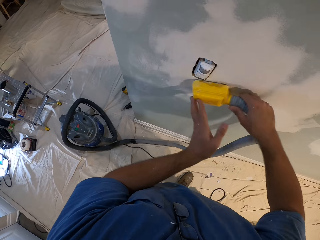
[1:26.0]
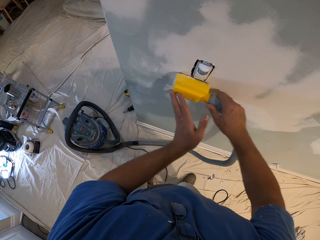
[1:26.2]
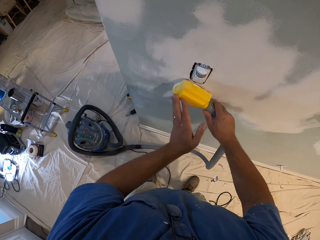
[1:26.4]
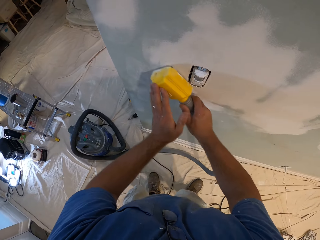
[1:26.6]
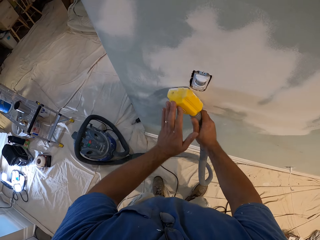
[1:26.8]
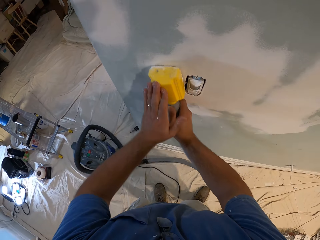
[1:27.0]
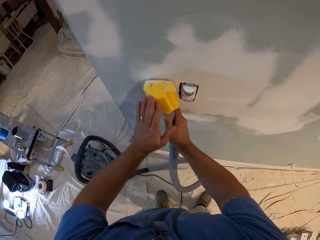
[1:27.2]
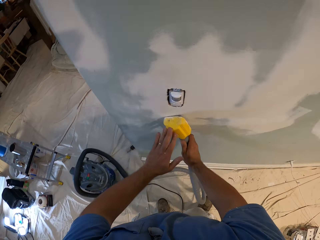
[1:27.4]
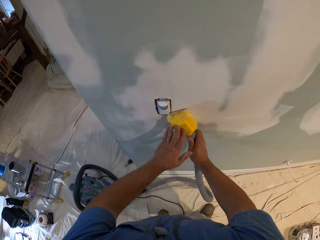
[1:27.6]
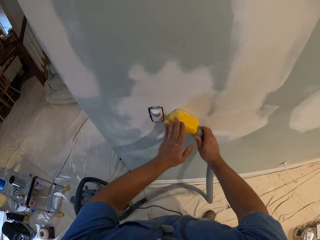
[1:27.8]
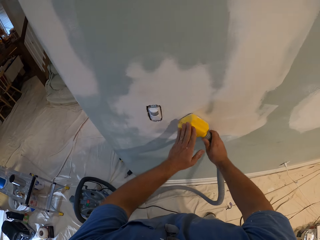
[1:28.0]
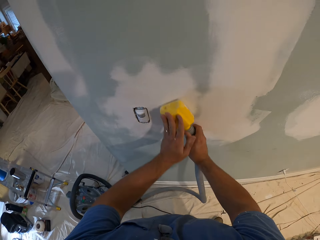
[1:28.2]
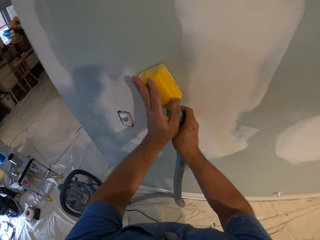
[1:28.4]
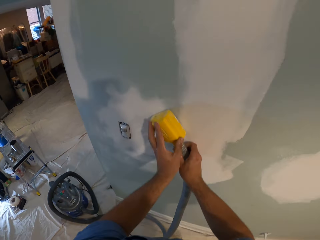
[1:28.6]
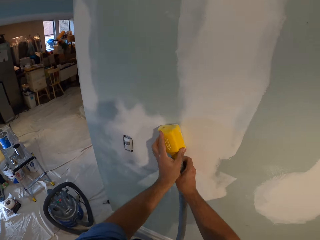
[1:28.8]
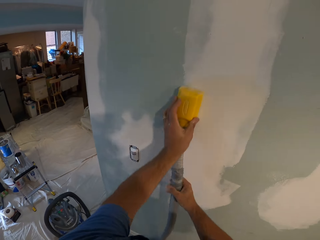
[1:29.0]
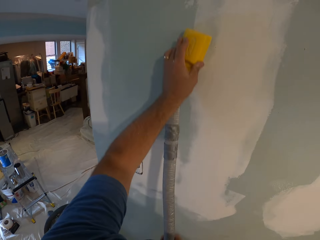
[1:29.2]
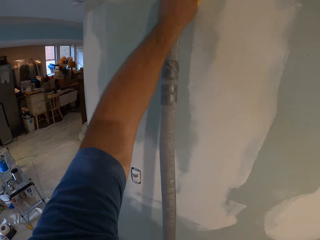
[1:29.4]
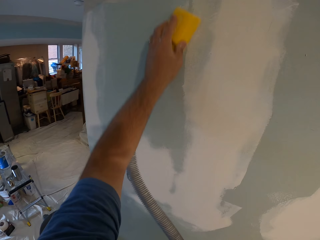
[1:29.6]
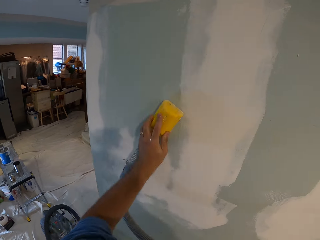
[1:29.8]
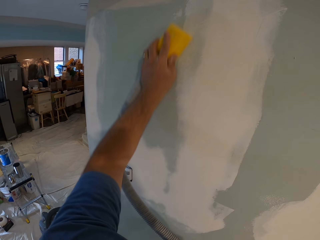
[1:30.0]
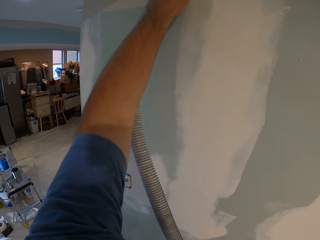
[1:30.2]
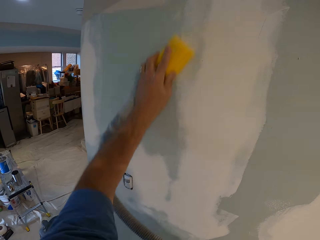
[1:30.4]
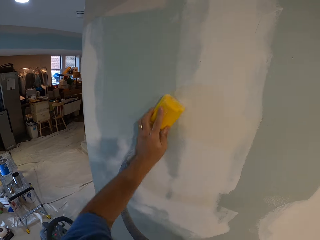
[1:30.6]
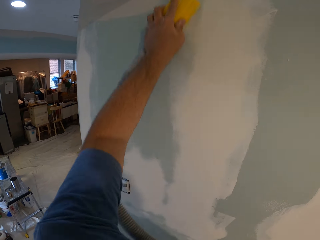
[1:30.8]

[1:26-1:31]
The camera wearer continues scrubbing.

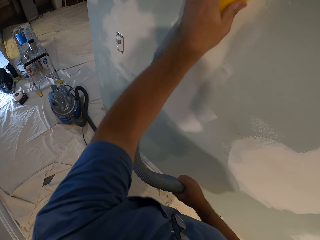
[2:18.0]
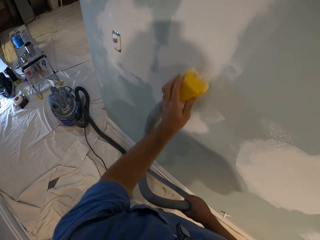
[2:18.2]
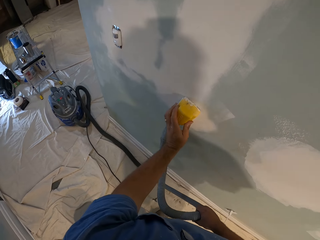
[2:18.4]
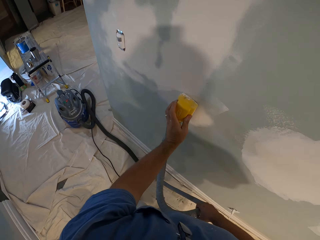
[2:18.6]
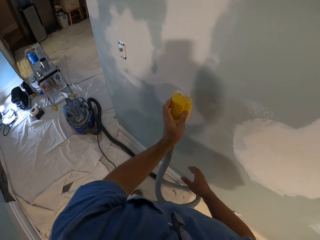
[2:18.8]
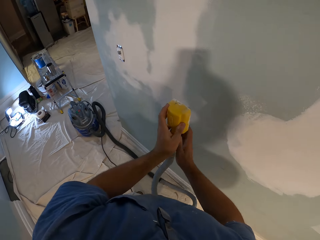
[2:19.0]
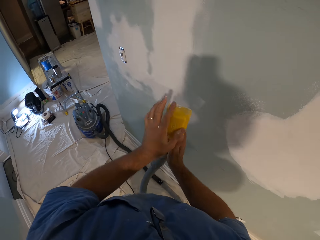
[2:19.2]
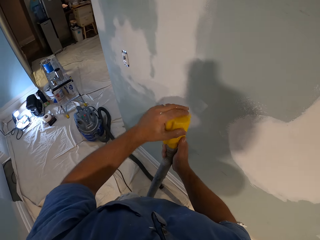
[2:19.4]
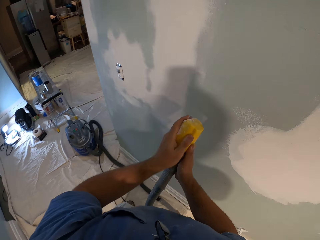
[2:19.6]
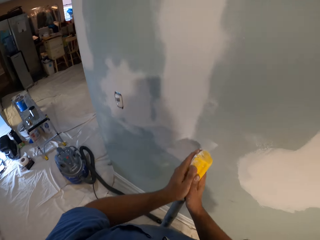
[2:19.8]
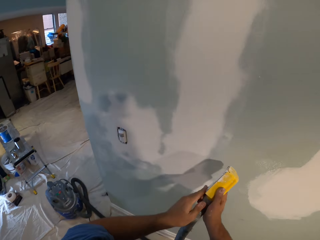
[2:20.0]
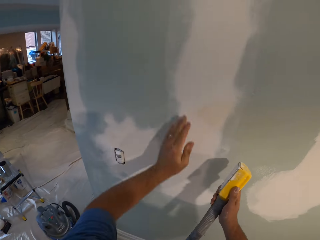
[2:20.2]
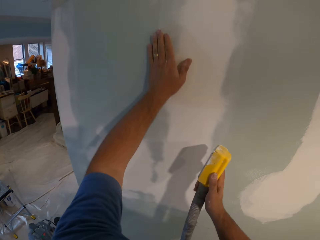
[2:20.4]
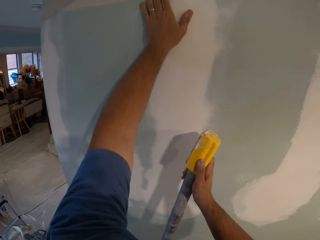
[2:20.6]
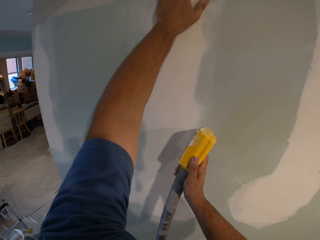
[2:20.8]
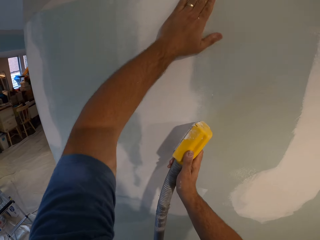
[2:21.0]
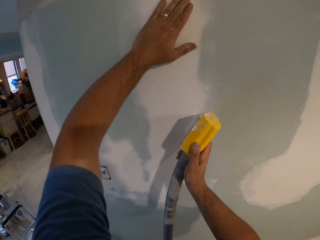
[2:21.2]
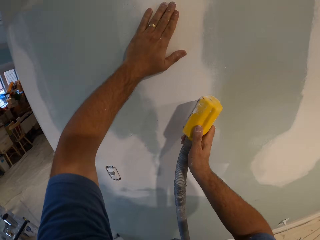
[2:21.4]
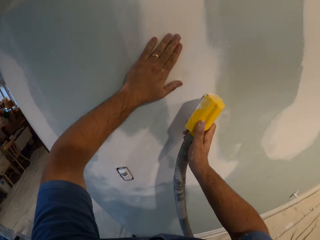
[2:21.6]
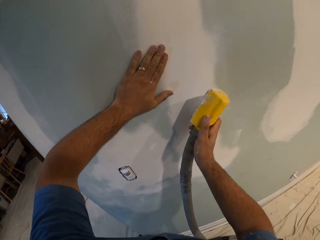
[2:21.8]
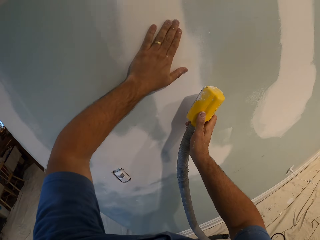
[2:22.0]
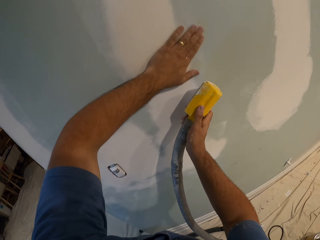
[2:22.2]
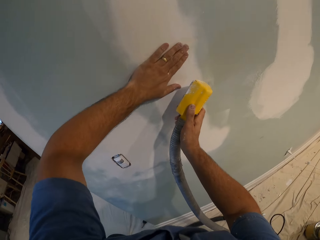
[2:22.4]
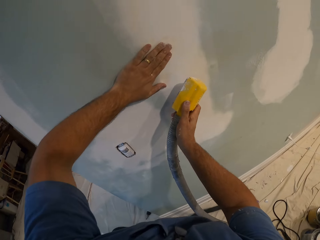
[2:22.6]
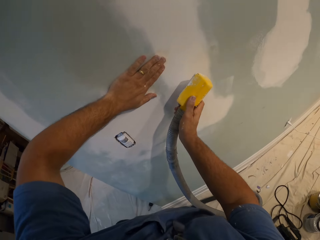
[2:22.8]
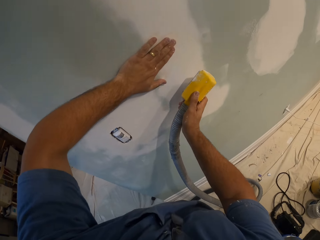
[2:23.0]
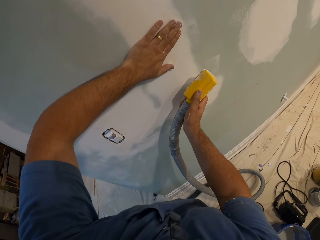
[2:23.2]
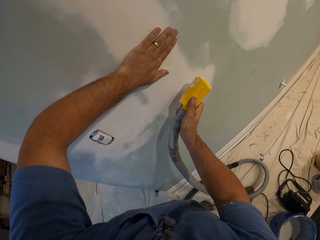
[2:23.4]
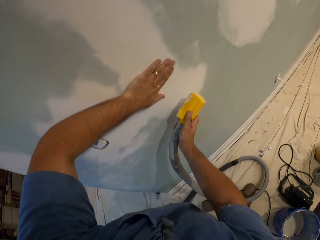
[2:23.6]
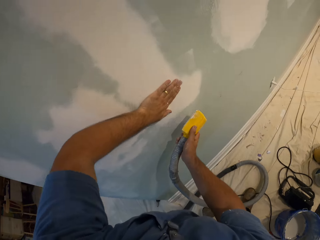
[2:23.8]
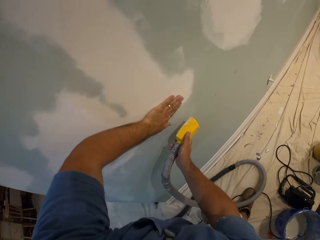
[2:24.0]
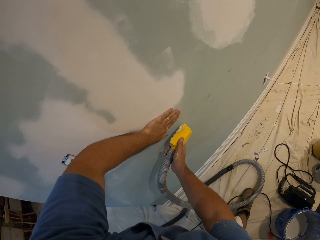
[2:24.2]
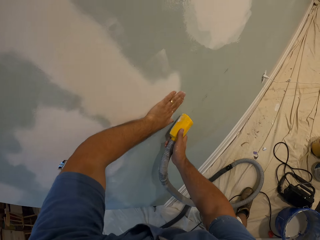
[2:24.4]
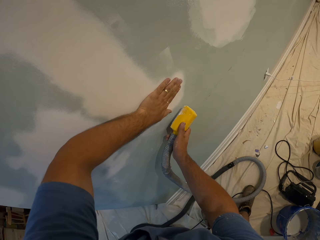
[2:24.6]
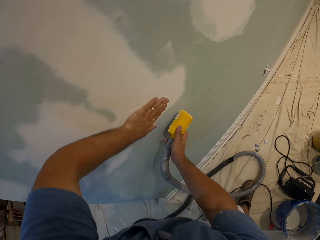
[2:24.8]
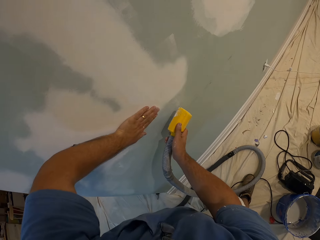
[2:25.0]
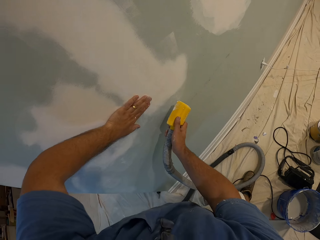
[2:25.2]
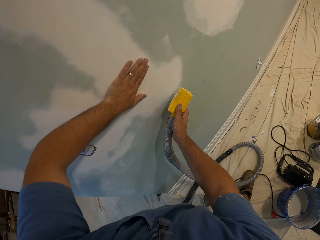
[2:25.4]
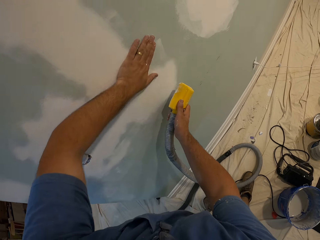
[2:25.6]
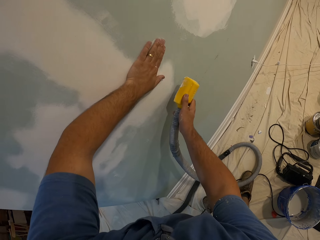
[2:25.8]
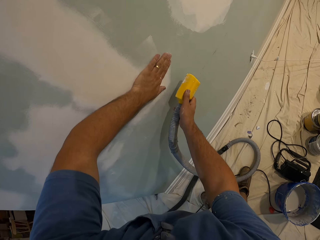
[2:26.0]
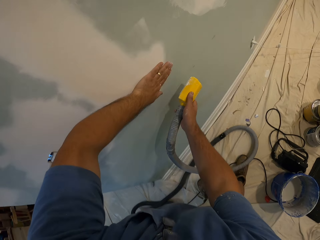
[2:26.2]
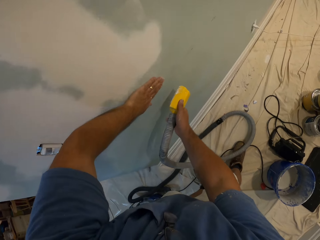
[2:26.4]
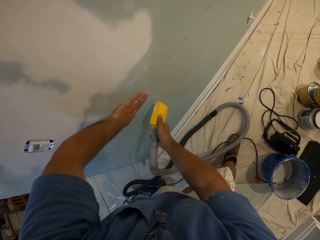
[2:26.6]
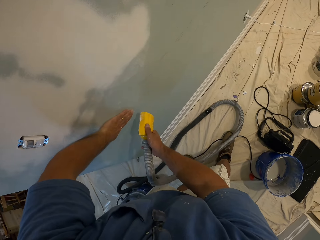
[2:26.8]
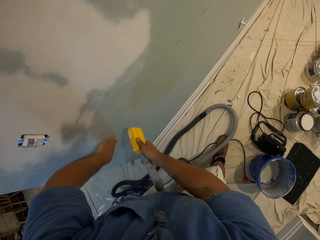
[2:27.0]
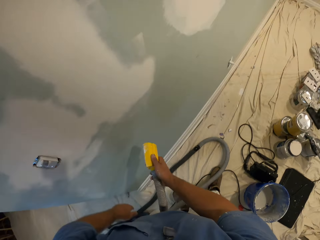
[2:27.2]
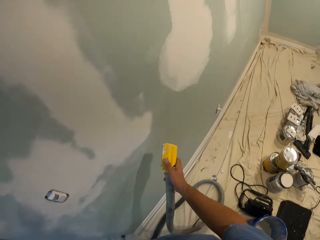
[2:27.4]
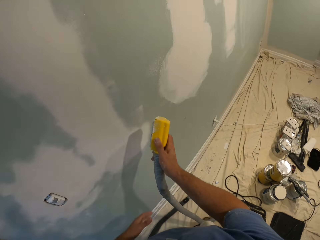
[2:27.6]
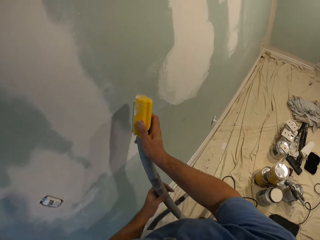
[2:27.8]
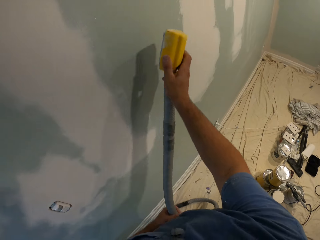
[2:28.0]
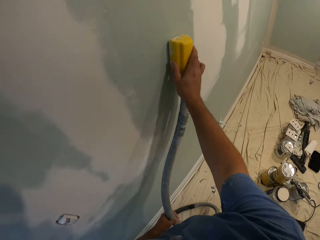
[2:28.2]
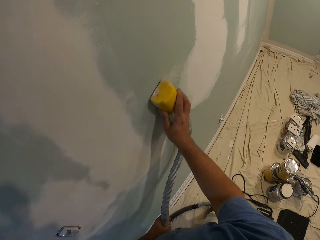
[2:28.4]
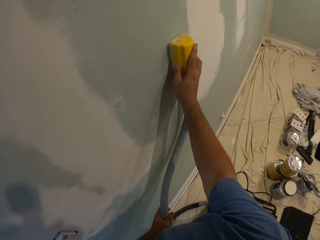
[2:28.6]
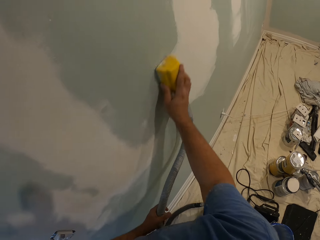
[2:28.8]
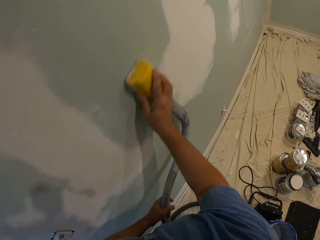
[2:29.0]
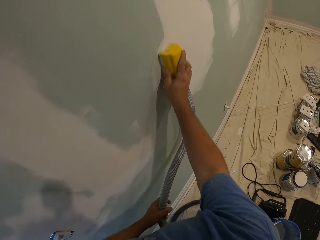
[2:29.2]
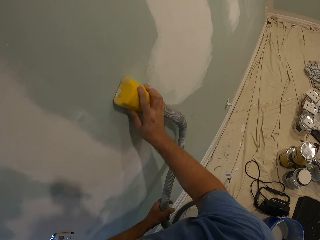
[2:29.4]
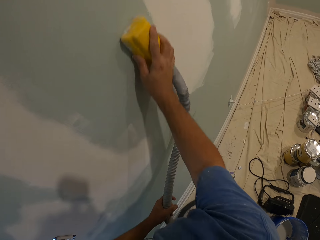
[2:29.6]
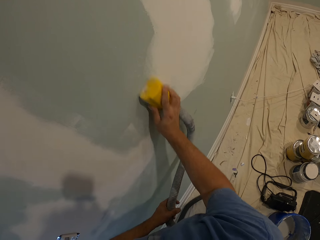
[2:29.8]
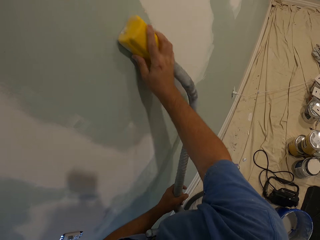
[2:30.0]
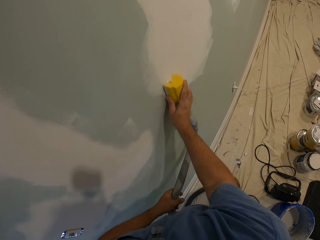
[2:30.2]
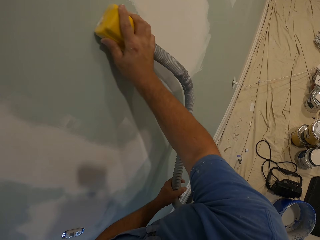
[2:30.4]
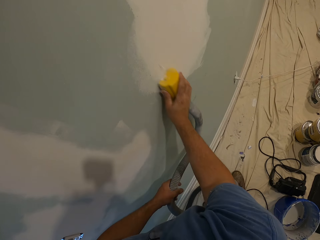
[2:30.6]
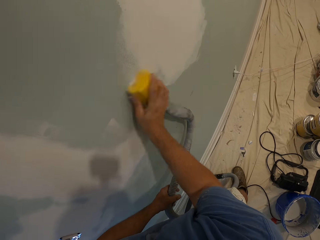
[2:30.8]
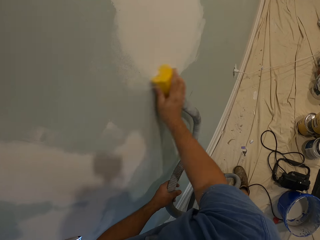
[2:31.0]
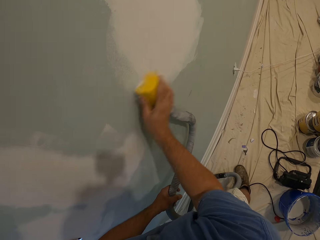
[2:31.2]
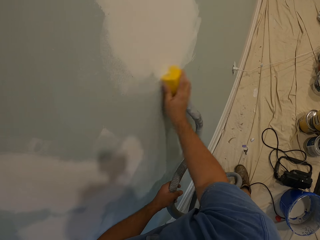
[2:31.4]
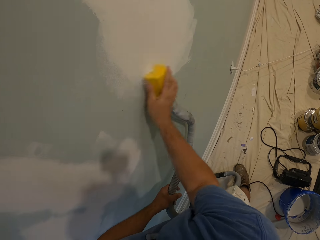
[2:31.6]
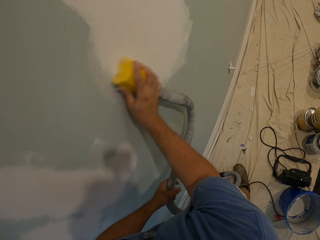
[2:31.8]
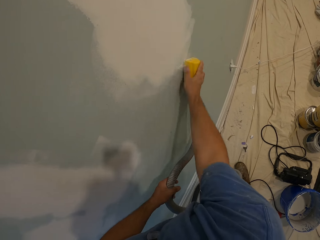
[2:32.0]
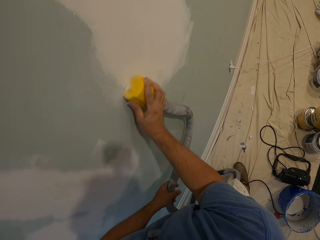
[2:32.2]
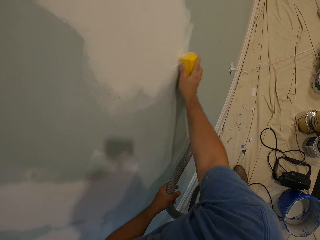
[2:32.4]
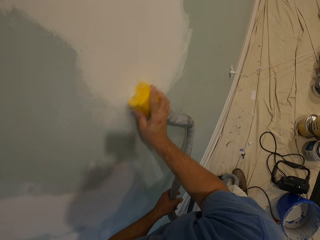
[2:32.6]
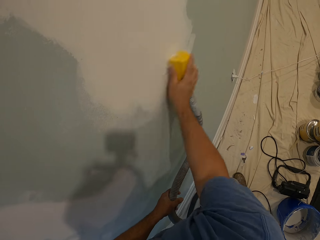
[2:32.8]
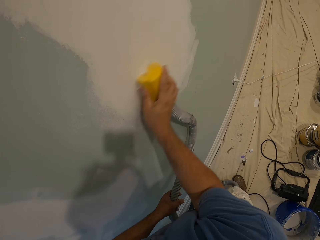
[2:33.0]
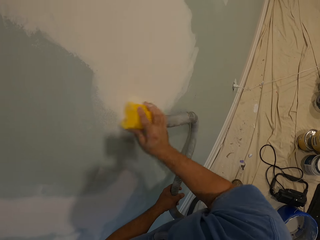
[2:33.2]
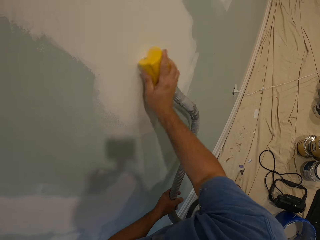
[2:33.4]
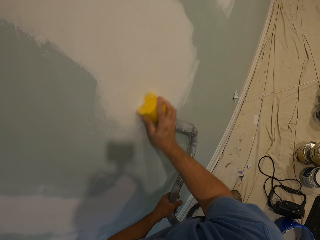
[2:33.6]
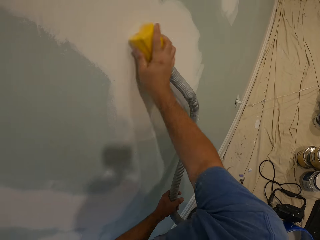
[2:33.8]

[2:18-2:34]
The camera wearer touches the hand sander with his left hand. He wipes the drywall sander machine. He wipes the wall with his hands. He smoothens the wall with his left hand. He smoothens the wall with the hand sander.
